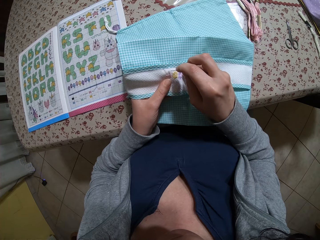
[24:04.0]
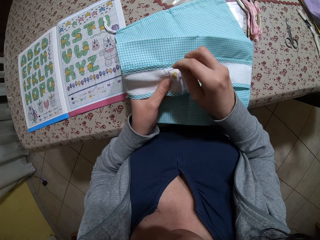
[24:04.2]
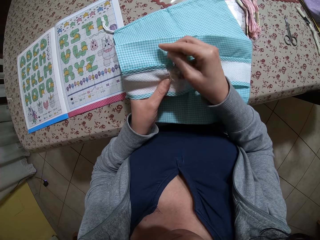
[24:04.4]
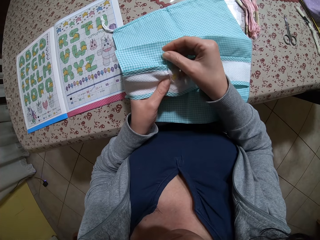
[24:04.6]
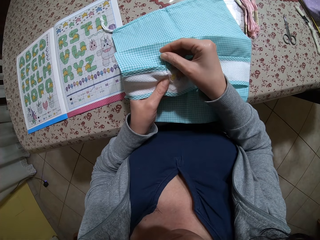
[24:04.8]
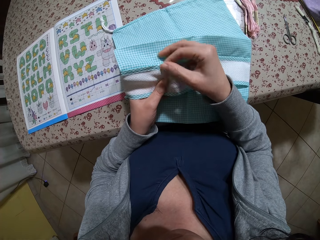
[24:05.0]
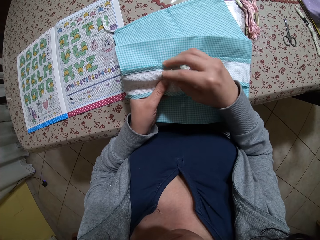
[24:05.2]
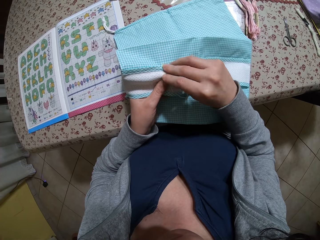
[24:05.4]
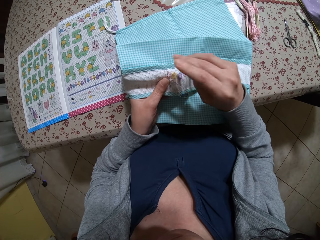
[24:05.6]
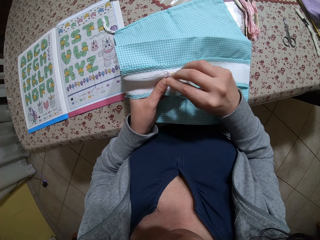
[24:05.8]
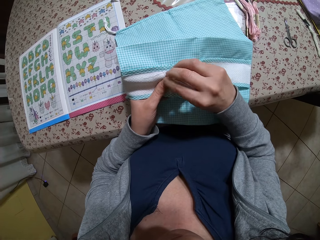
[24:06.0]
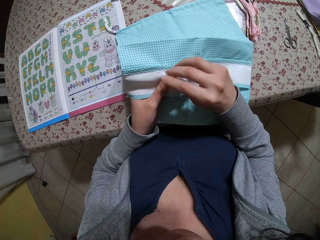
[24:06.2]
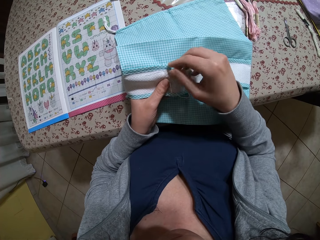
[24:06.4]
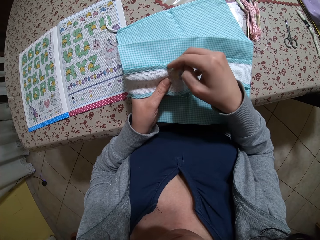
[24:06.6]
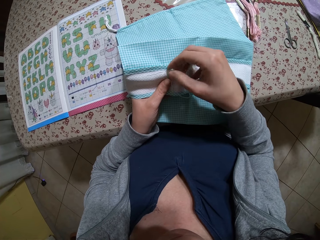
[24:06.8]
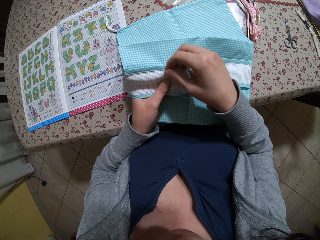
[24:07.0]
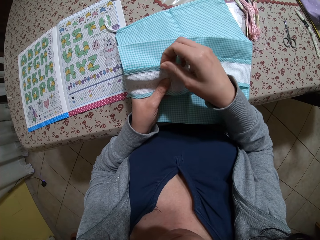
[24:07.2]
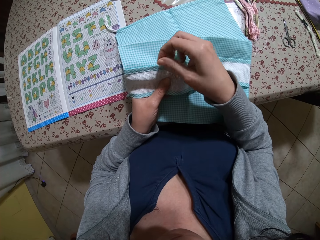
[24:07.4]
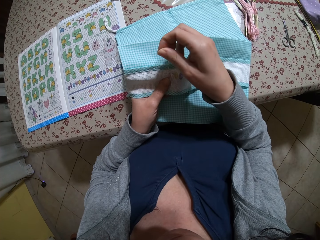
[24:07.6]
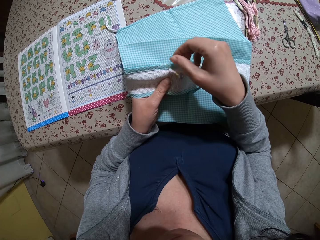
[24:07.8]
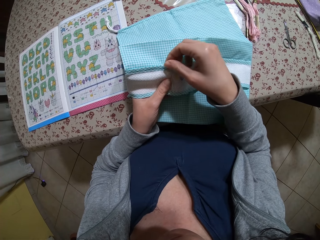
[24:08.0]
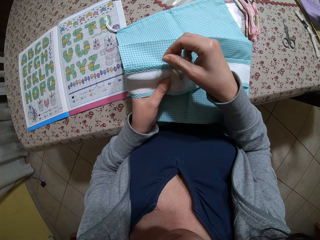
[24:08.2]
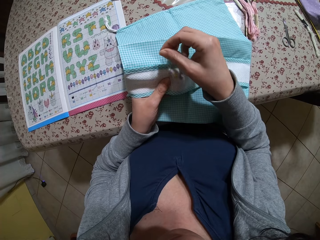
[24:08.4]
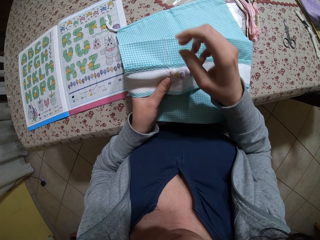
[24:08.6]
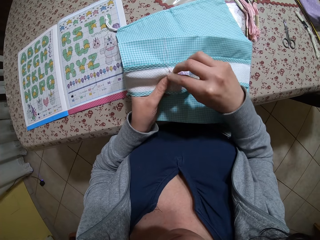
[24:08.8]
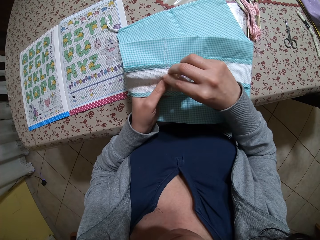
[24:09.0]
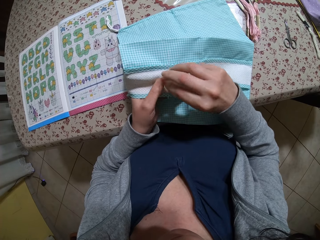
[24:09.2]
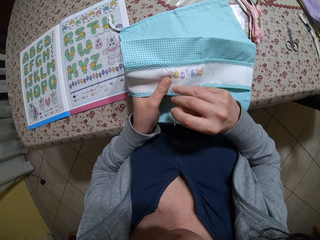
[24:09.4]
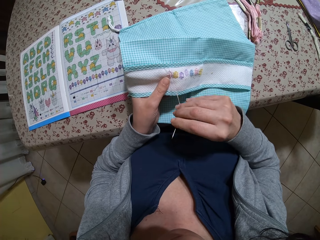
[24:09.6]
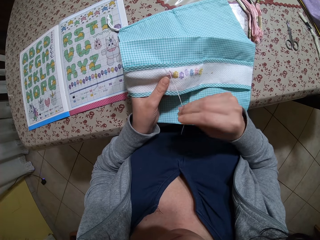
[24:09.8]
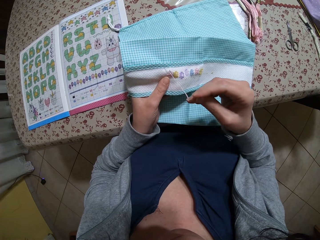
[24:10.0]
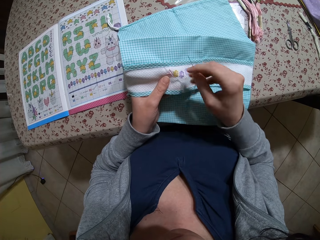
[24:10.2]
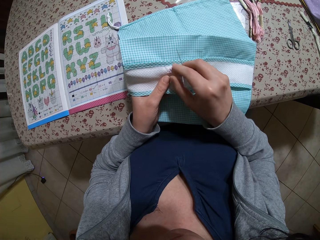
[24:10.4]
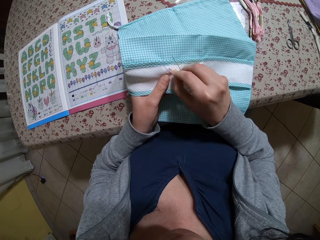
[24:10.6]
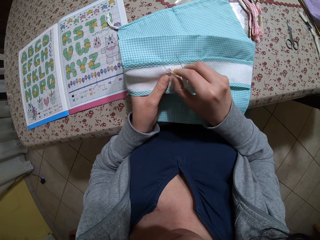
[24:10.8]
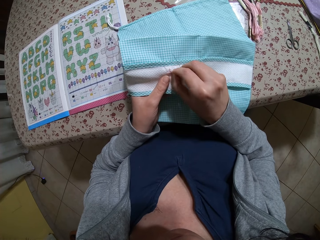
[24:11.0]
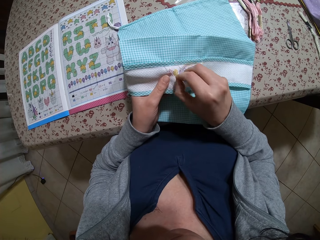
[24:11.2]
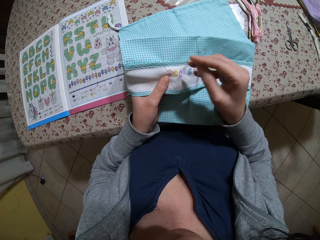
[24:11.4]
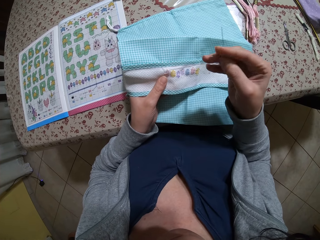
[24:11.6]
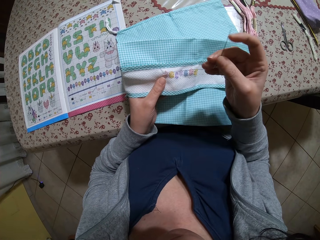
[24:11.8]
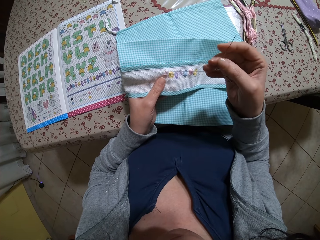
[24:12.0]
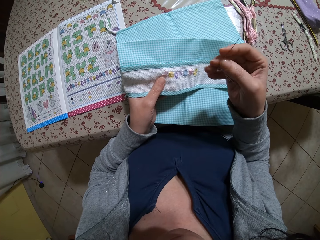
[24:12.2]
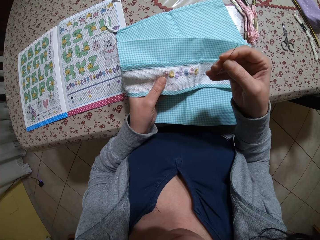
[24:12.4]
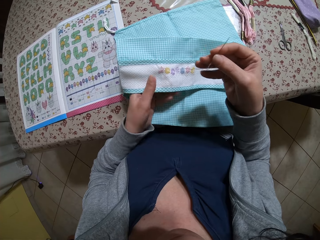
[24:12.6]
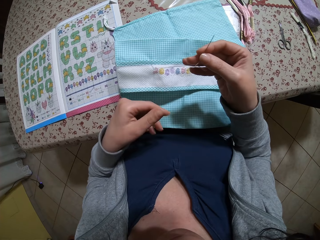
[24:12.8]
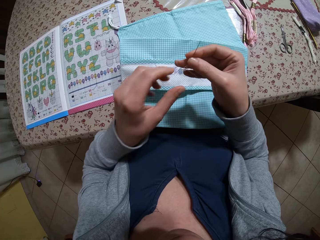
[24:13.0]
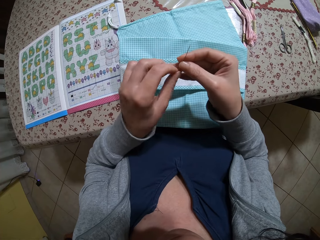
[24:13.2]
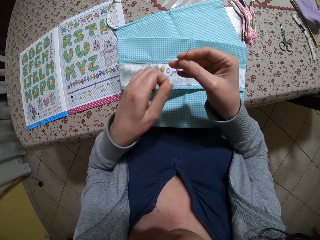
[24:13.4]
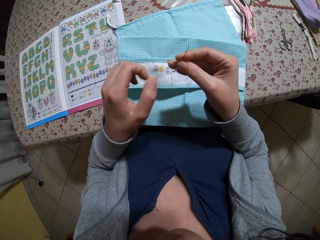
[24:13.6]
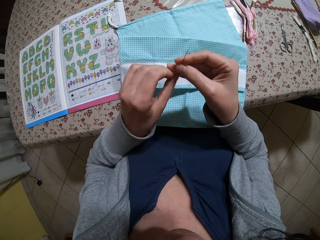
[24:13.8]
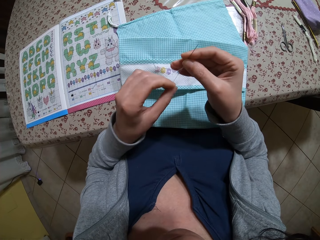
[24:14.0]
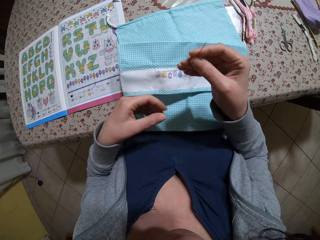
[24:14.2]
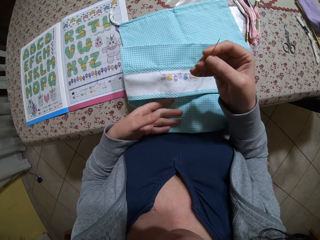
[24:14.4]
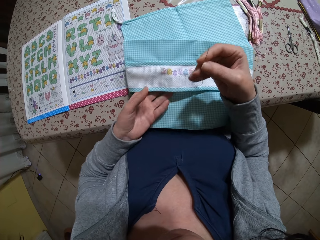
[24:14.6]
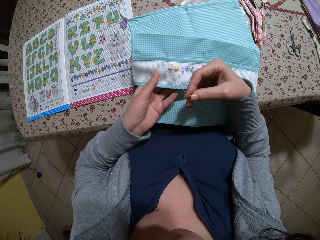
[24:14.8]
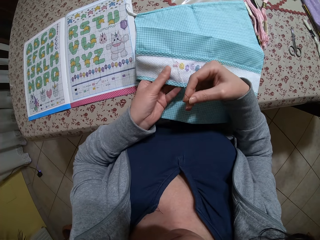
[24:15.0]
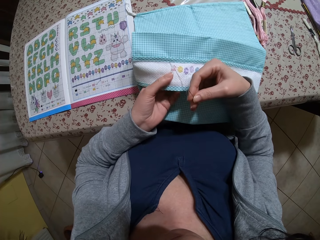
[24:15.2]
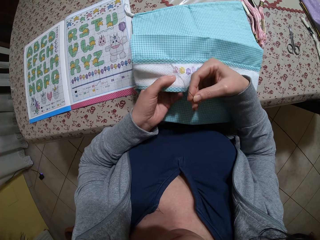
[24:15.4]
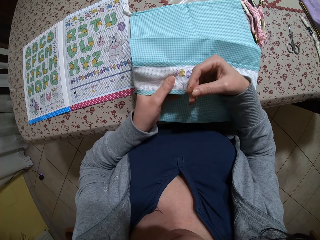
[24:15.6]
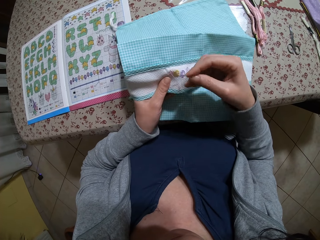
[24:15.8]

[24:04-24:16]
The camera wearer sews the cloth with a needle. She pulls the needle. She adjusts the thread in the needle with her left hand. She holds the fabric with her left hand.

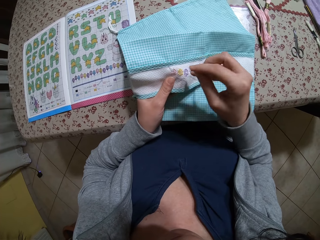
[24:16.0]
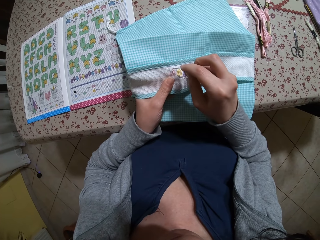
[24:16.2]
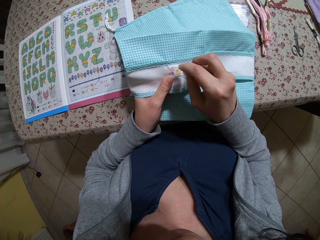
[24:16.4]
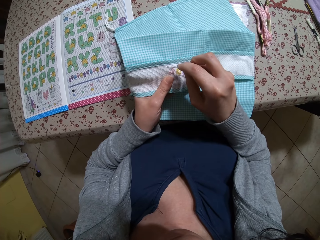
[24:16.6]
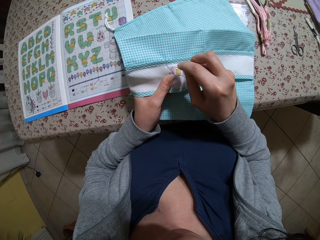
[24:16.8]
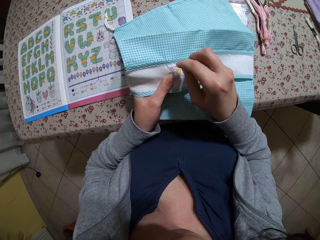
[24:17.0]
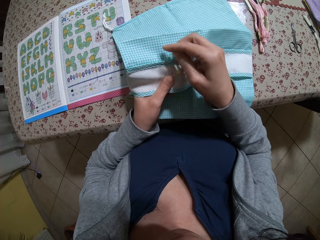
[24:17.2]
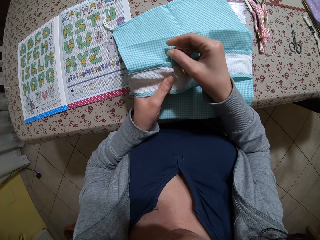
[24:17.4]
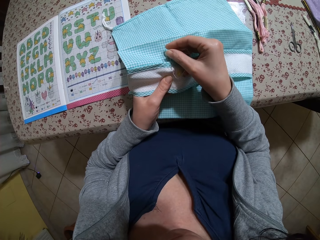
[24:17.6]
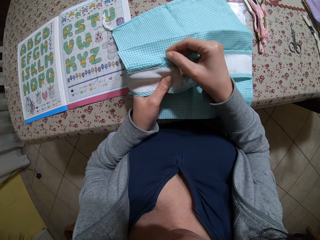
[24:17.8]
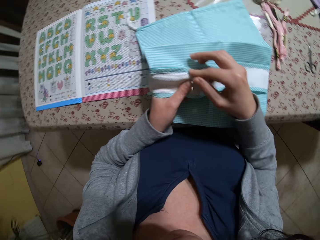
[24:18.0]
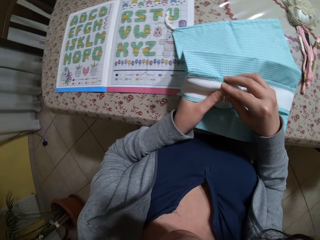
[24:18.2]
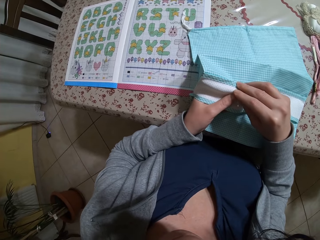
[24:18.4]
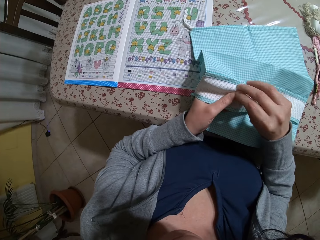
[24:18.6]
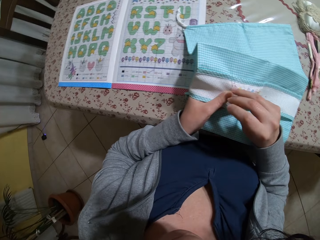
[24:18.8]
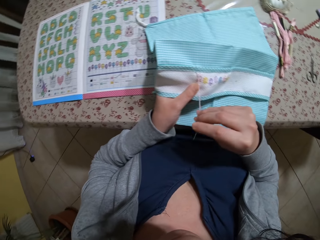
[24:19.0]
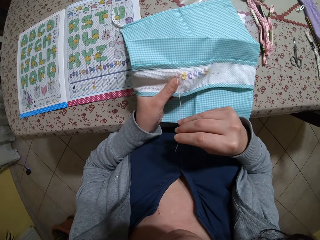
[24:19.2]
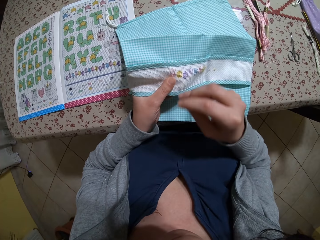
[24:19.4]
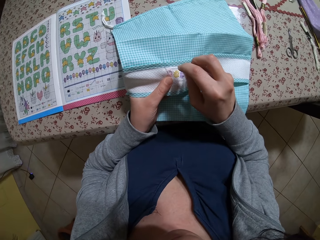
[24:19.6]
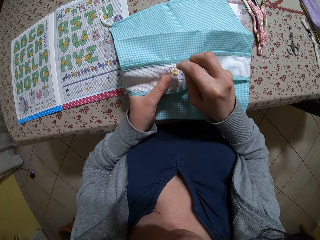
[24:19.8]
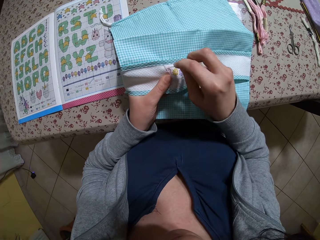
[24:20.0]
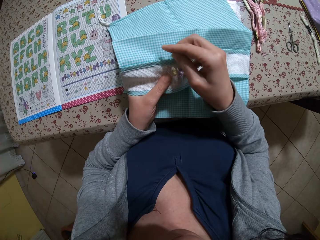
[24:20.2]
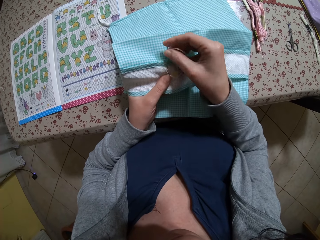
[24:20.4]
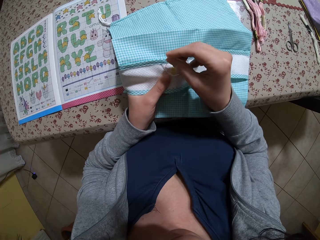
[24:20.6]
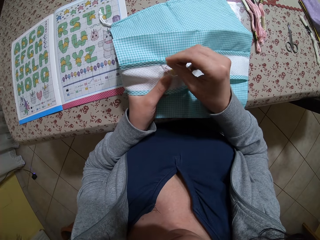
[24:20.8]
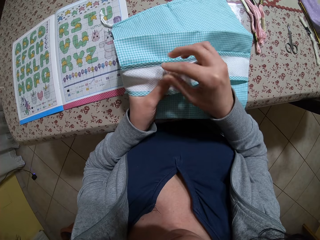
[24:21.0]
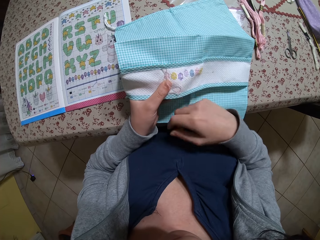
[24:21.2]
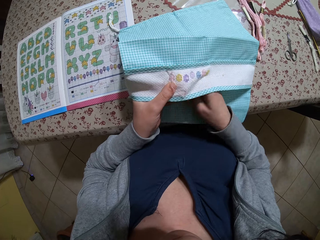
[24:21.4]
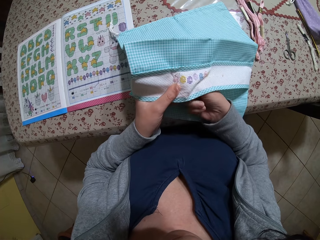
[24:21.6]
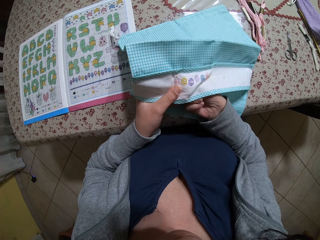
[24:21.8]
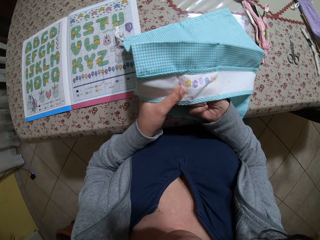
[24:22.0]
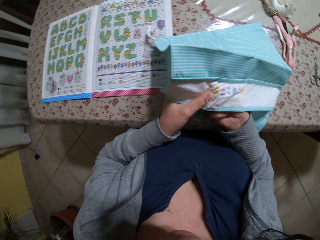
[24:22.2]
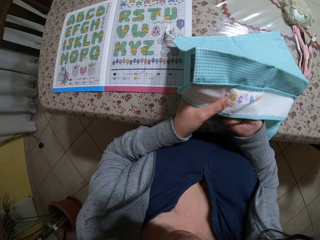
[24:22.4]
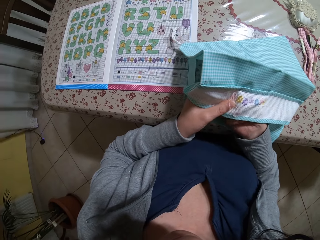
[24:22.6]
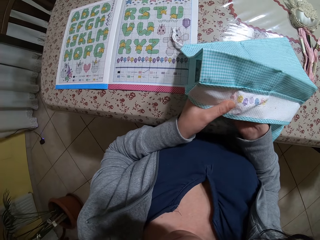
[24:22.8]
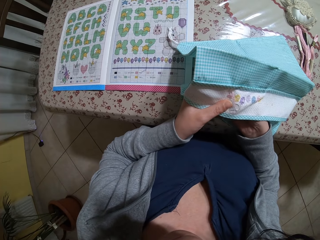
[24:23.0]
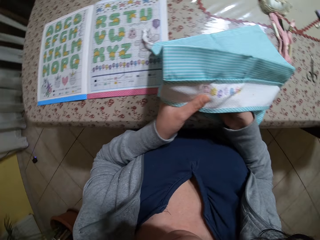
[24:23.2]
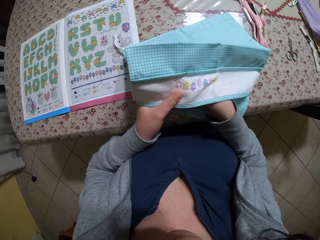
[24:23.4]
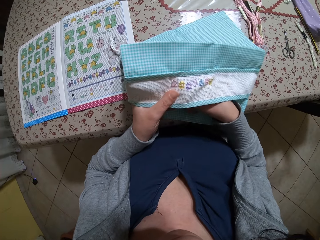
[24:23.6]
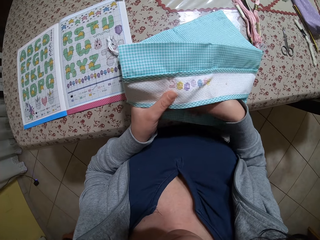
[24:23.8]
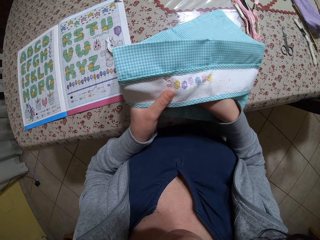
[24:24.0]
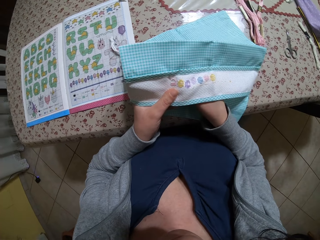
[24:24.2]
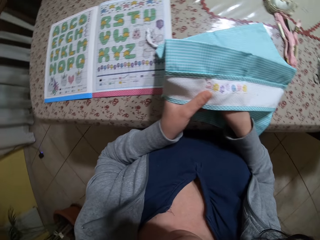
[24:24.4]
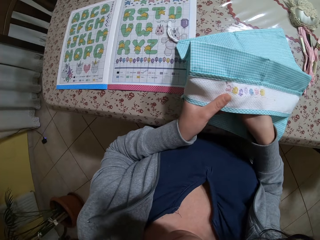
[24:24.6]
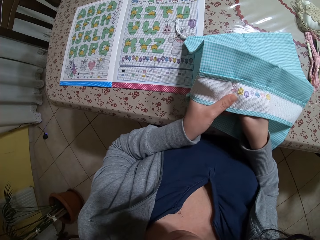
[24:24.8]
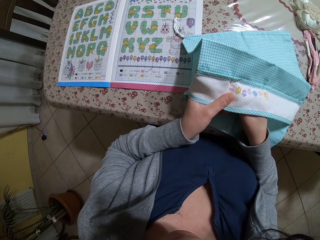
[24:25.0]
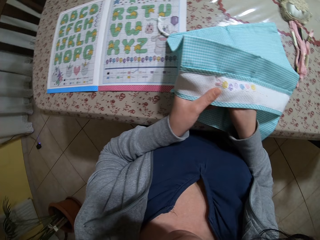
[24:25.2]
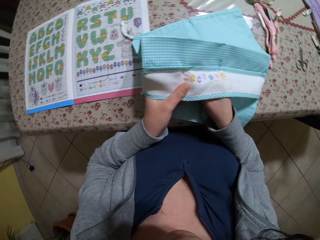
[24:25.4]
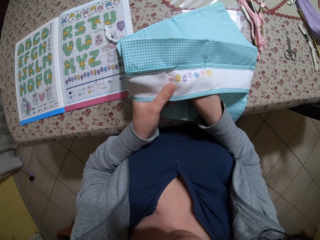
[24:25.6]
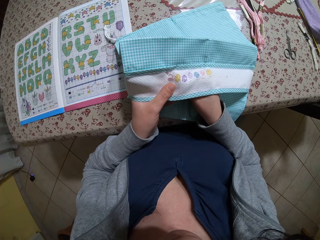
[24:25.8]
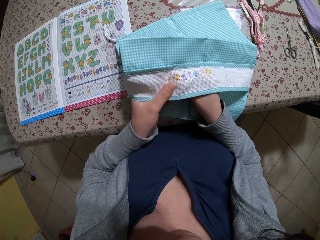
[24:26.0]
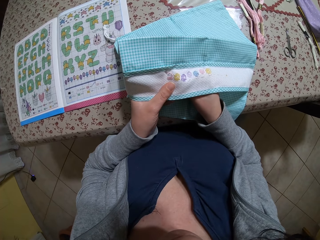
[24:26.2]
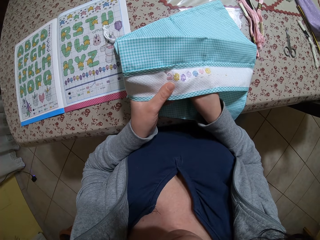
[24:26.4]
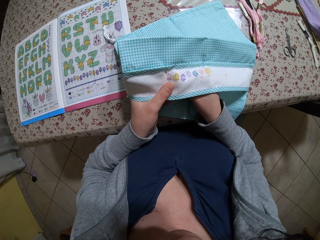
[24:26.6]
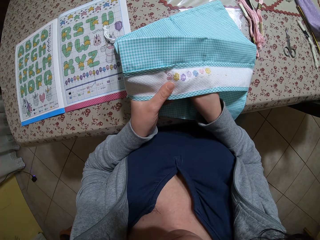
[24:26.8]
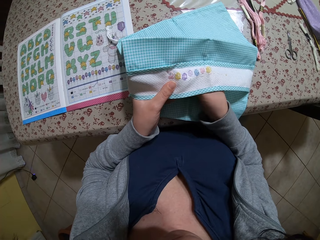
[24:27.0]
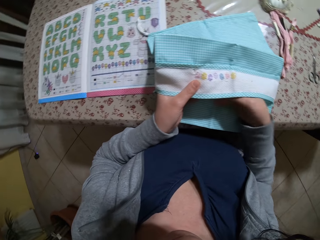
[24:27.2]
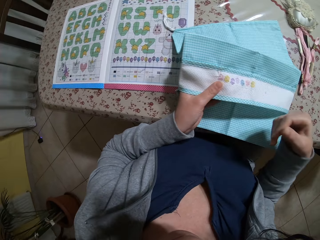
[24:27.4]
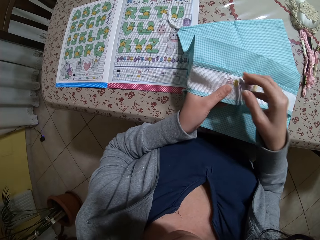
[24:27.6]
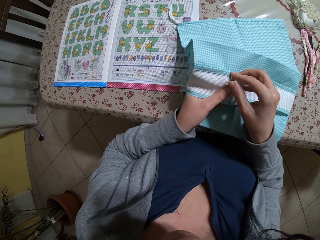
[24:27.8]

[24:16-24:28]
The camera wearer sews a pattern on the fabric with the threaded needle in her right hand. She pulls the needle. She sews the cloth with the needle.
